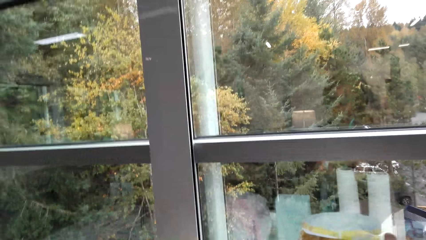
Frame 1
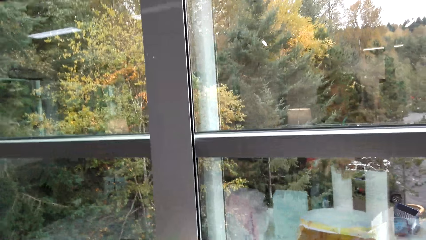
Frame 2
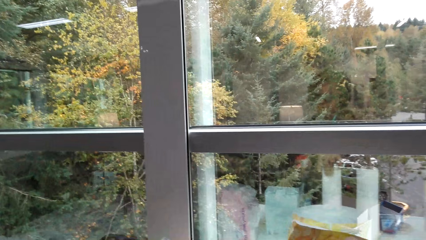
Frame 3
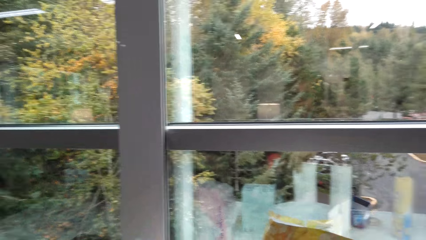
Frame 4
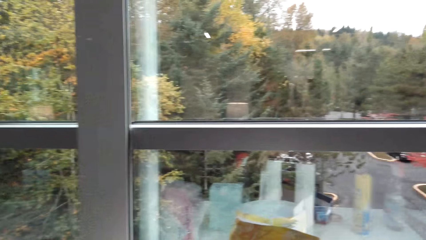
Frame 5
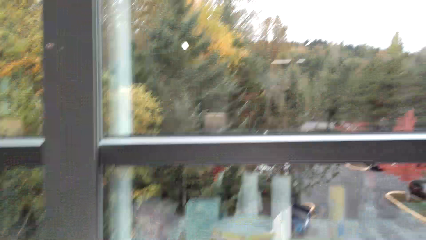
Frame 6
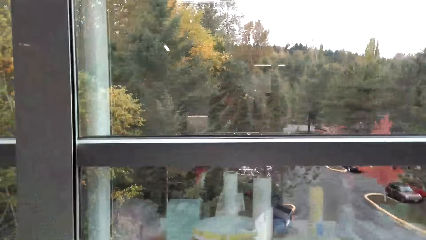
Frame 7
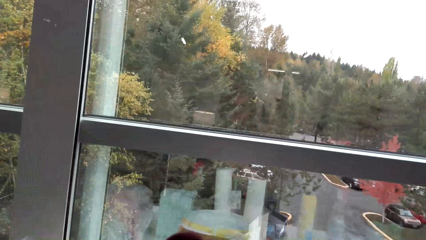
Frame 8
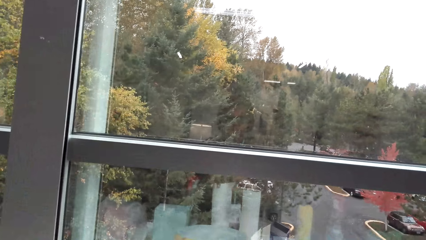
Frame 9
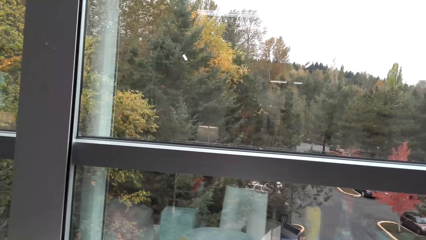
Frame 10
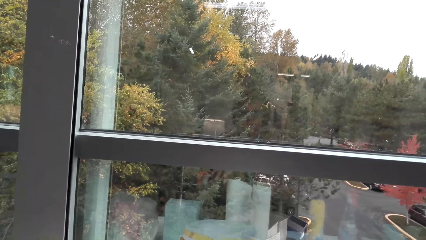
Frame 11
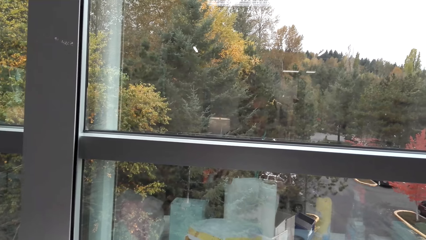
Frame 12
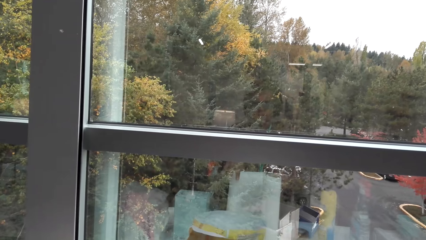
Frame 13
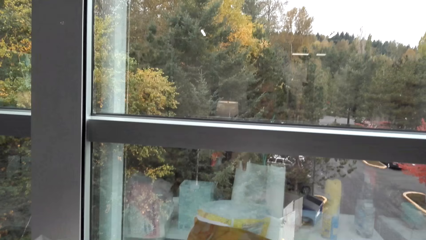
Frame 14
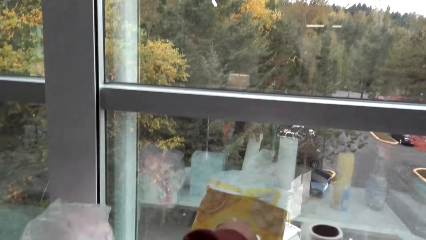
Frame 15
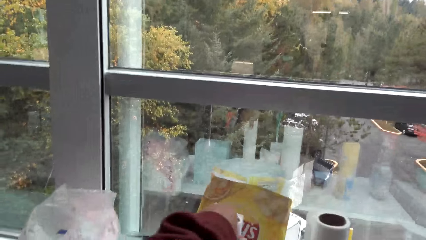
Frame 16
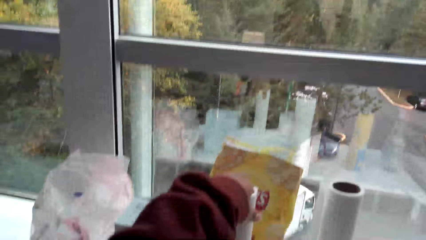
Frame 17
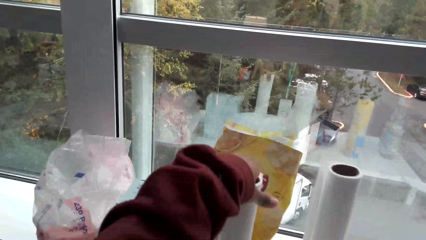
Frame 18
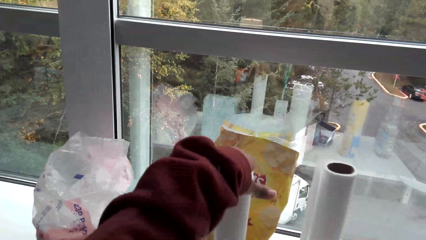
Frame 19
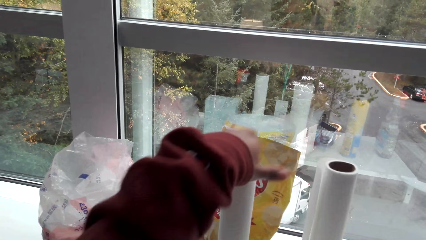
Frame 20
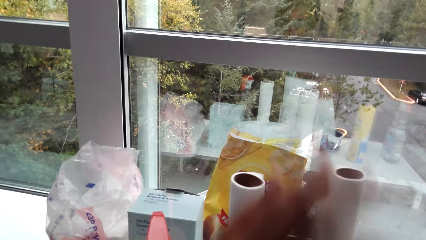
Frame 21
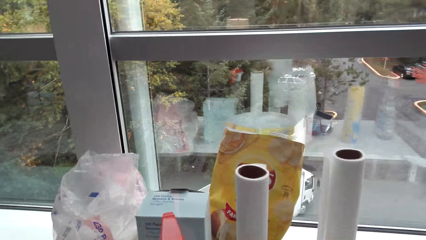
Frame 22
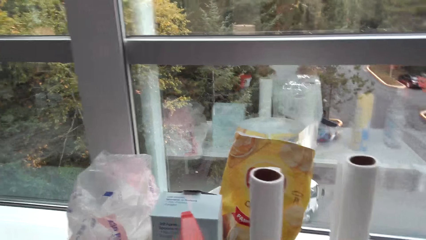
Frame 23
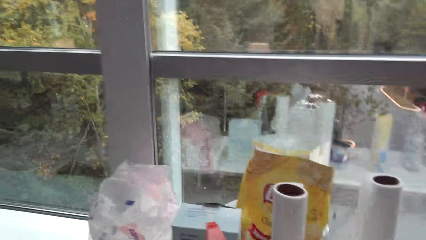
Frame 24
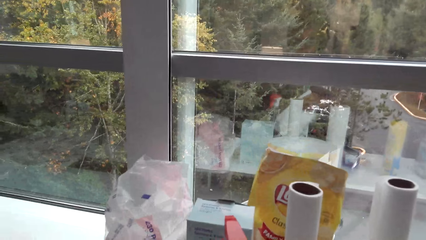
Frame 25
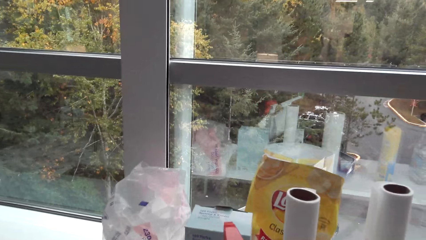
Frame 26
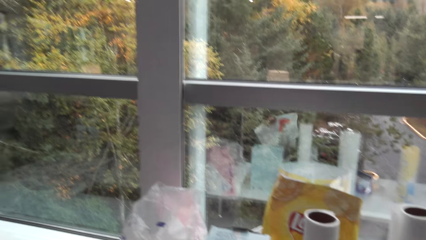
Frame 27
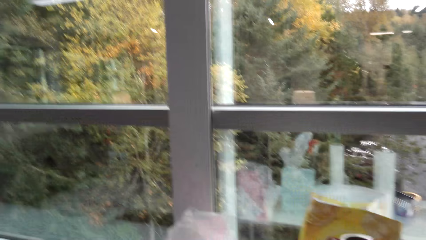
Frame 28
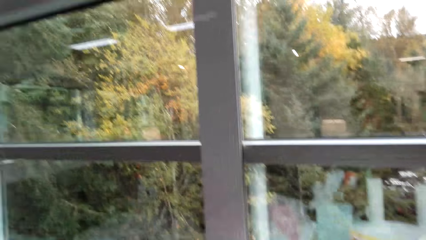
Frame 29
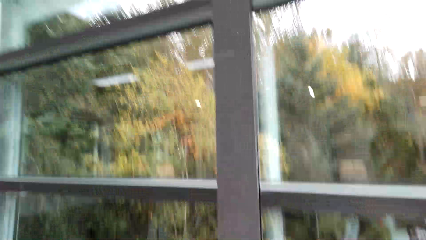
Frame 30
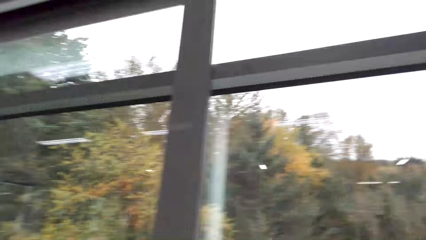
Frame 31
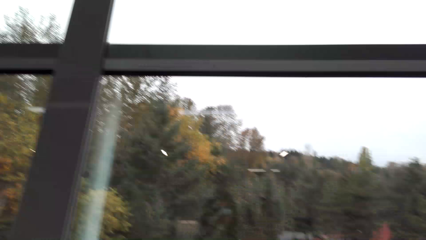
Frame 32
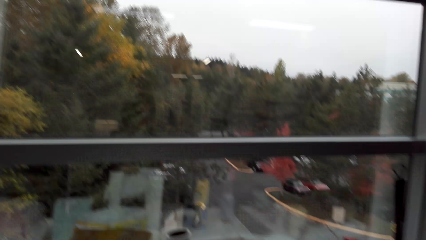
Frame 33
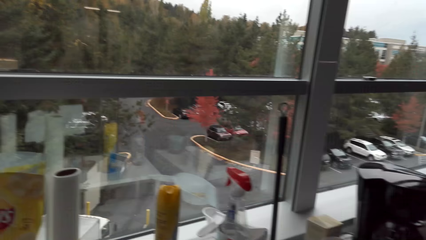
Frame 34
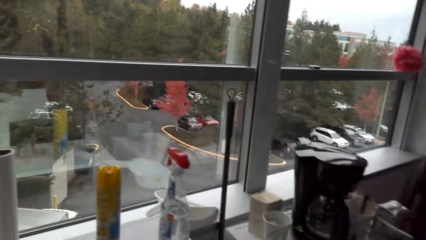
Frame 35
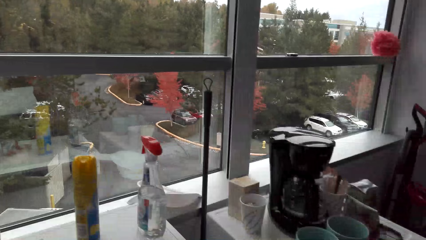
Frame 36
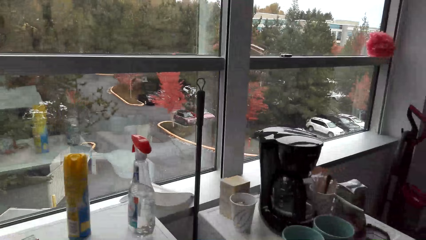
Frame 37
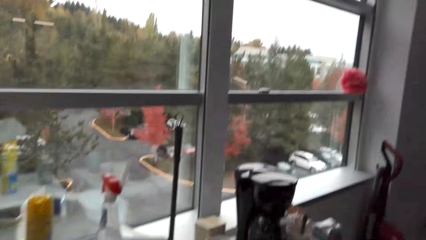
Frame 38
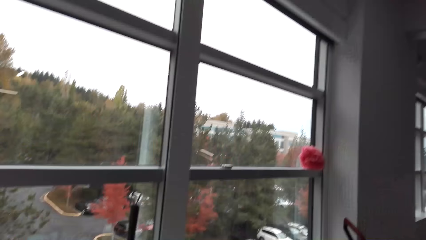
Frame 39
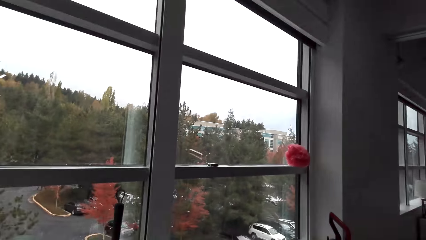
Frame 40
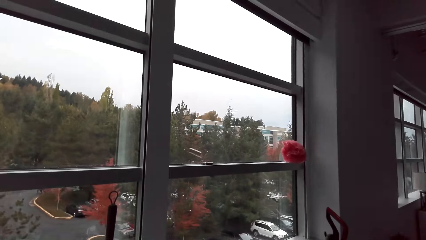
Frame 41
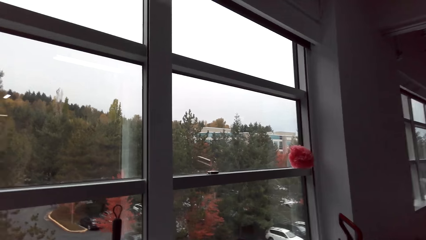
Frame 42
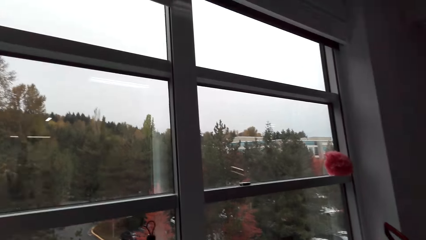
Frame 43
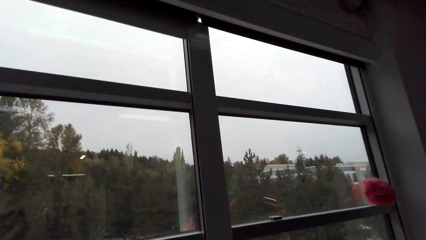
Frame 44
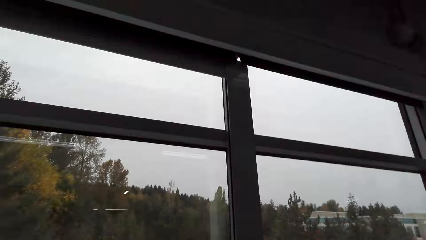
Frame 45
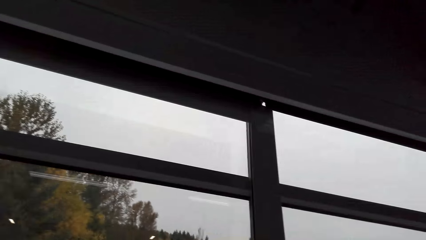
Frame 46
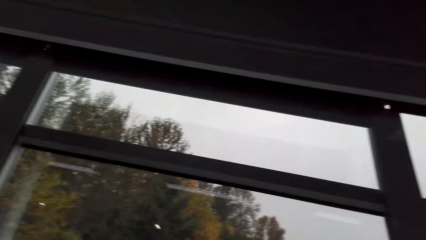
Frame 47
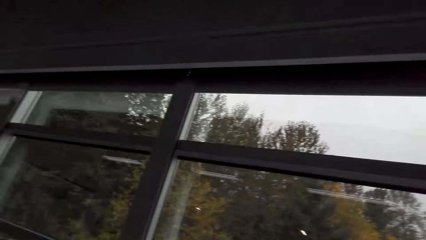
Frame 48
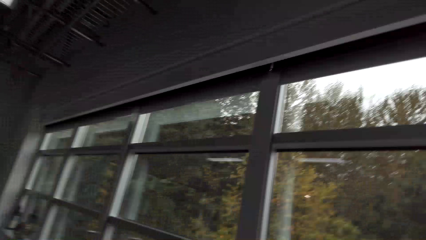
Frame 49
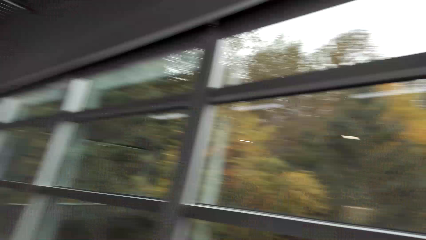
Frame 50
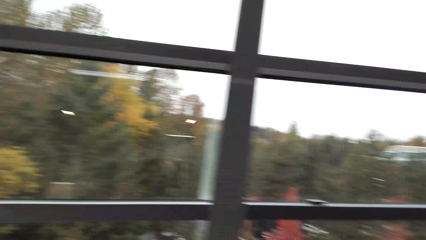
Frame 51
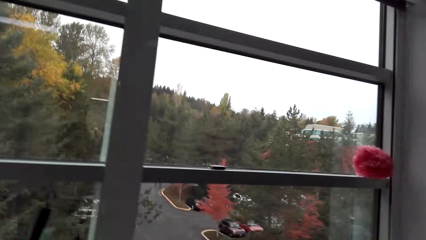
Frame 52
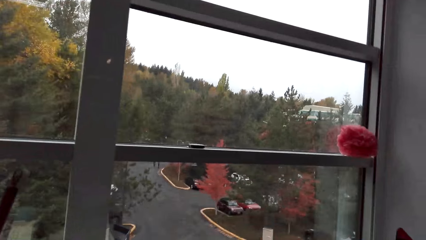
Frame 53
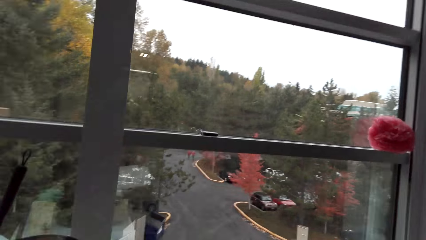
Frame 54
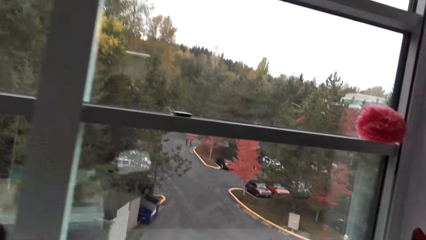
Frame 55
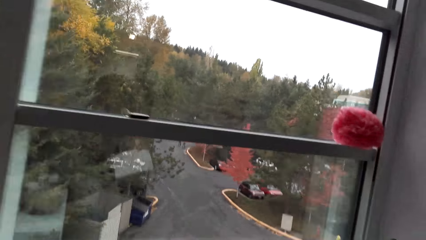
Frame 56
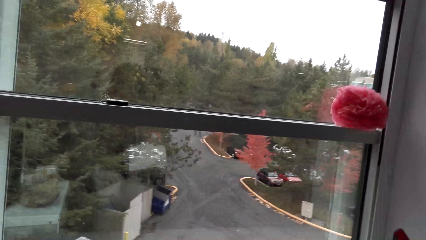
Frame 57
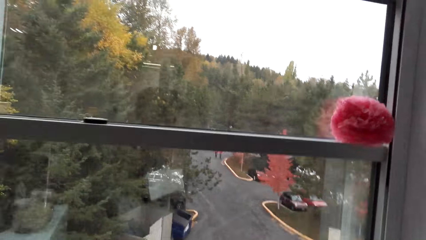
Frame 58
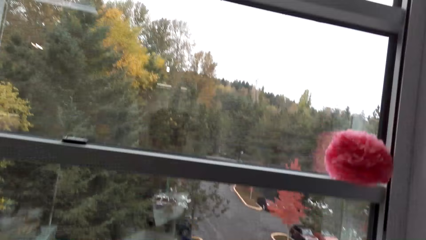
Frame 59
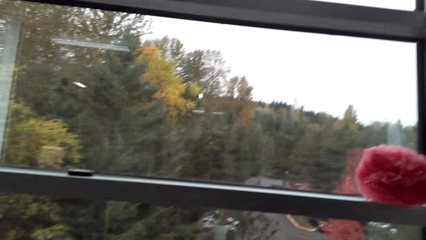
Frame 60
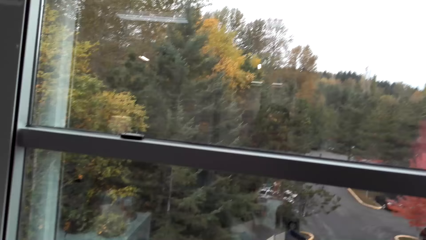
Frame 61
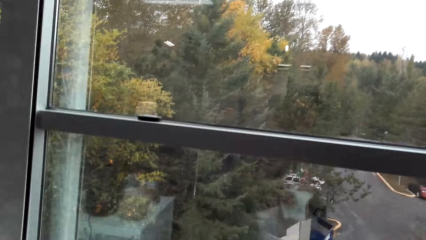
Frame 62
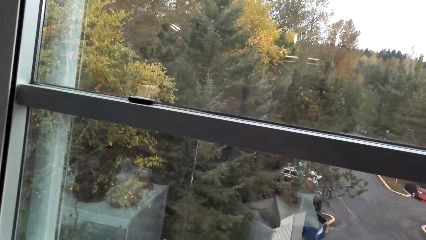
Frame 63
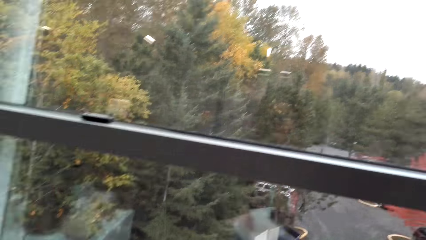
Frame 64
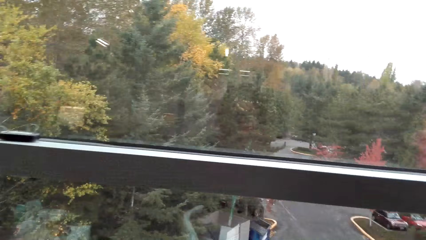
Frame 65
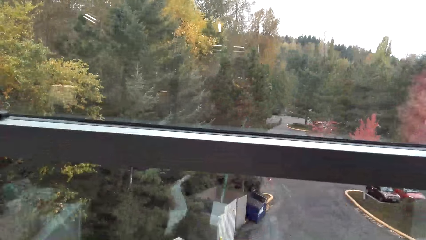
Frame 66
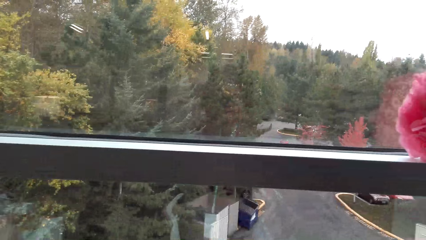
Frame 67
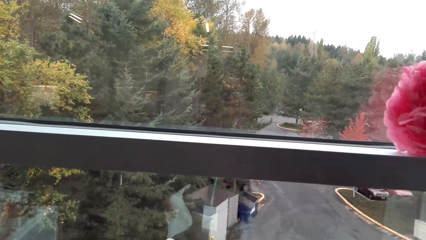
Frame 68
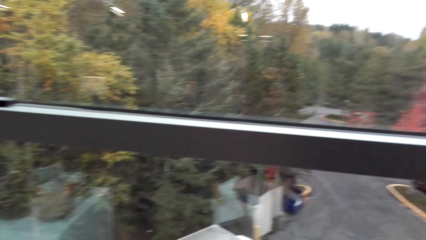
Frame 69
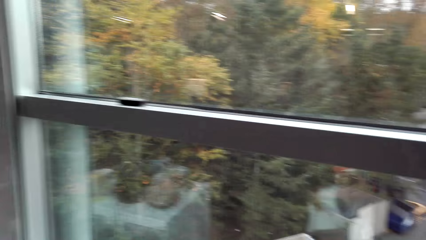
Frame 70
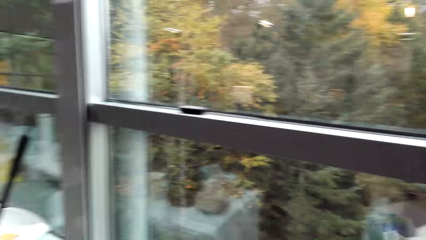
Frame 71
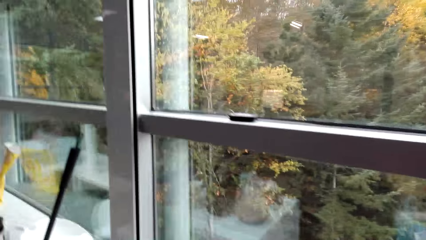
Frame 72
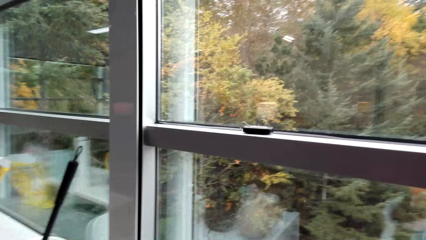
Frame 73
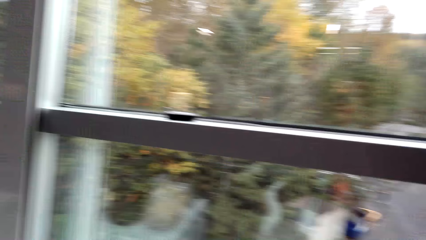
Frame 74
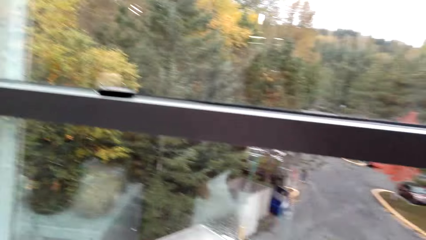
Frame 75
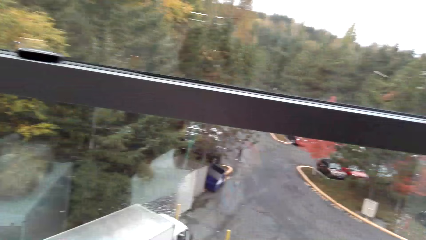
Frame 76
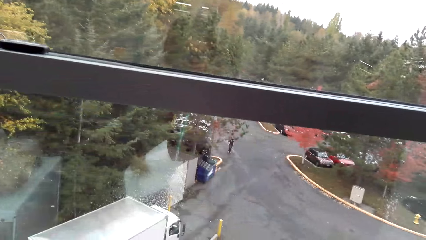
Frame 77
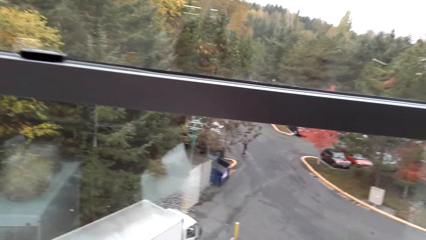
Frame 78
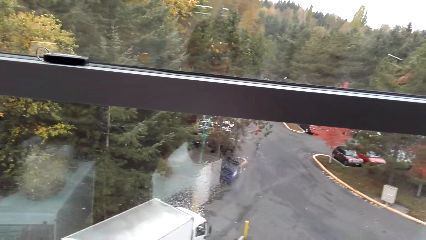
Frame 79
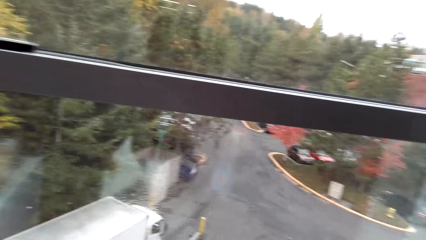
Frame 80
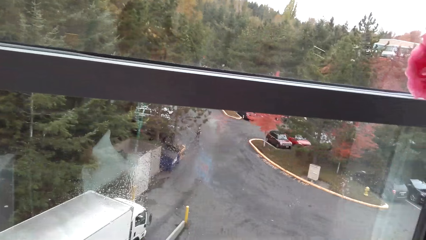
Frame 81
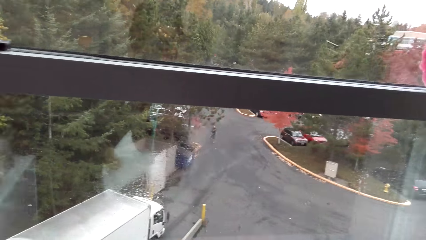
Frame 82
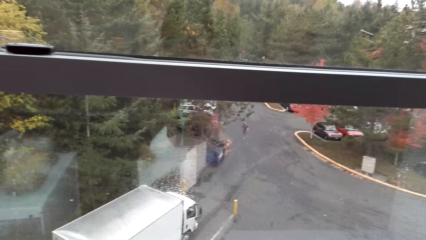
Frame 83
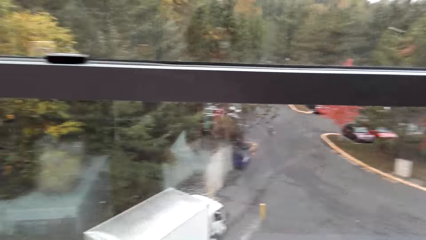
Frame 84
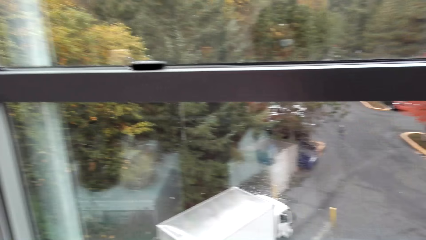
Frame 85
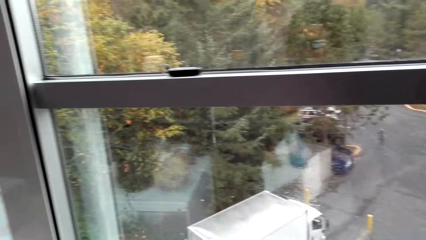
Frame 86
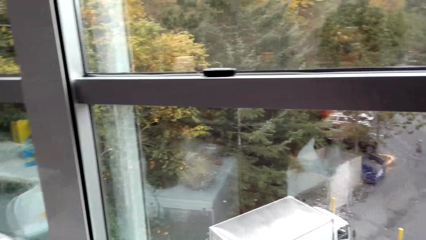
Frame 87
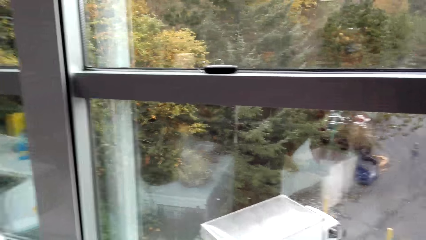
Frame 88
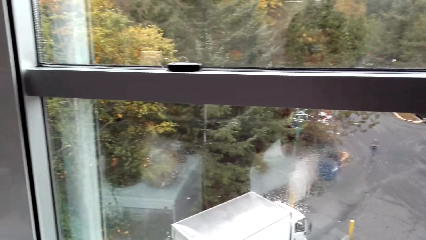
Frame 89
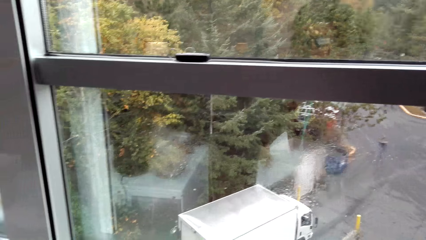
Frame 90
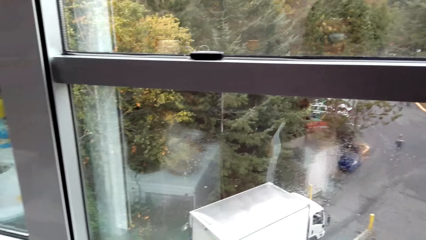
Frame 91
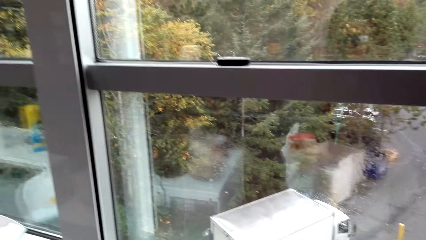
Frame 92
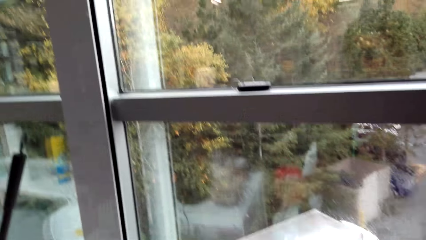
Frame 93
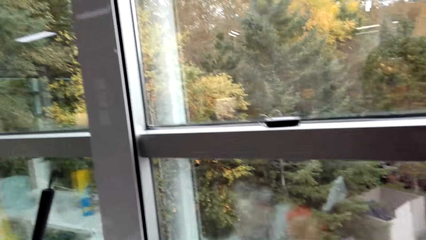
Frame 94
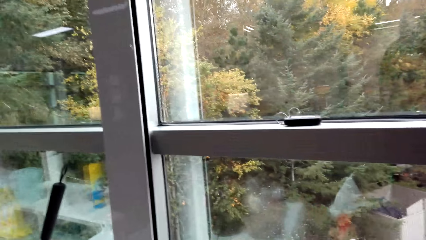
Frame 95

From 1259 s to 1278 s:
The camera wearer stares at the window. They take a kitchen wipe. They cut something. They stare at the window. They look around. They walk to the window. They stare at the window.
